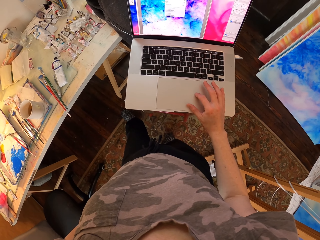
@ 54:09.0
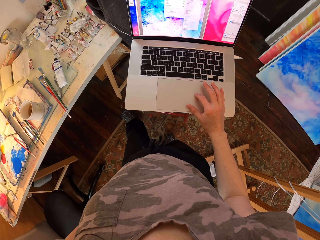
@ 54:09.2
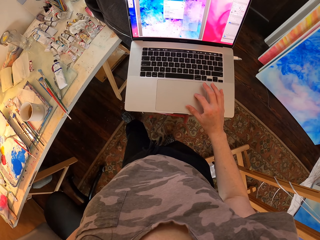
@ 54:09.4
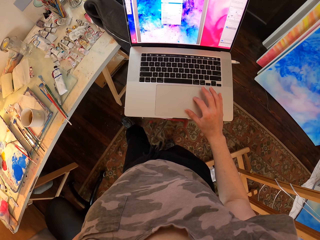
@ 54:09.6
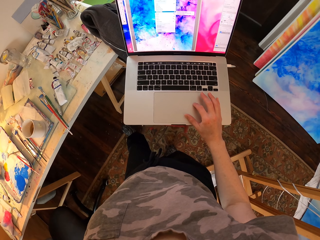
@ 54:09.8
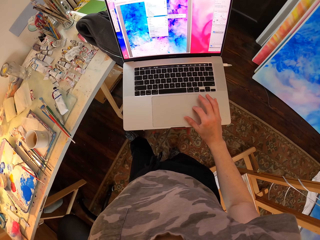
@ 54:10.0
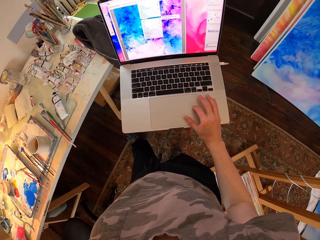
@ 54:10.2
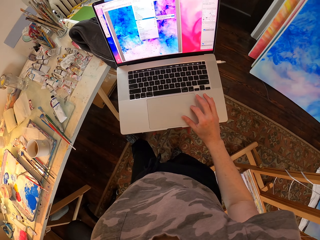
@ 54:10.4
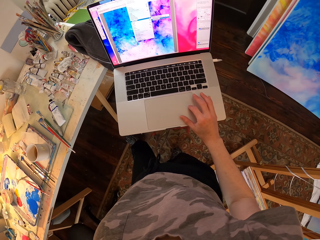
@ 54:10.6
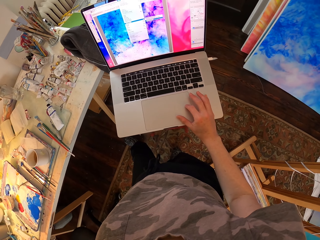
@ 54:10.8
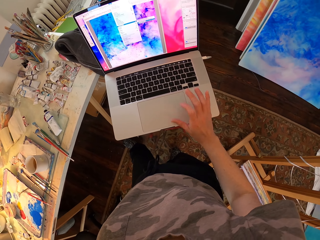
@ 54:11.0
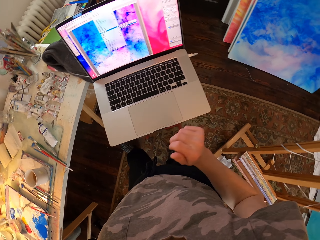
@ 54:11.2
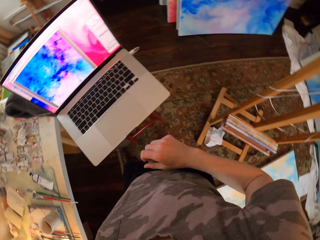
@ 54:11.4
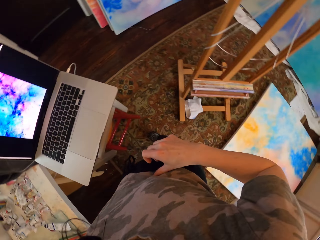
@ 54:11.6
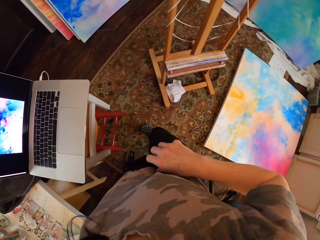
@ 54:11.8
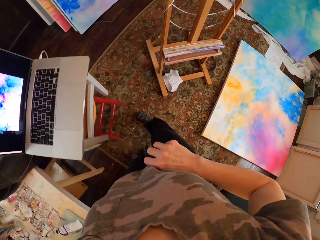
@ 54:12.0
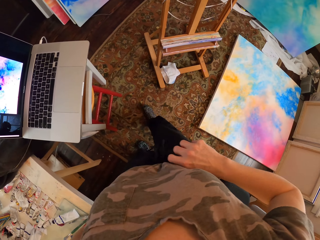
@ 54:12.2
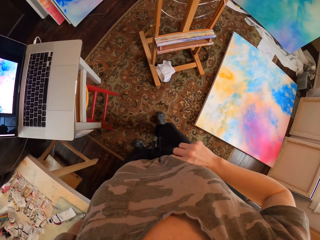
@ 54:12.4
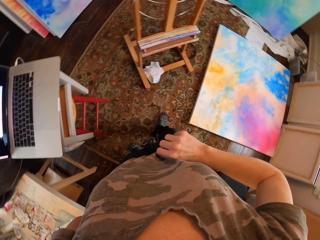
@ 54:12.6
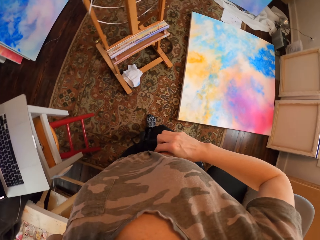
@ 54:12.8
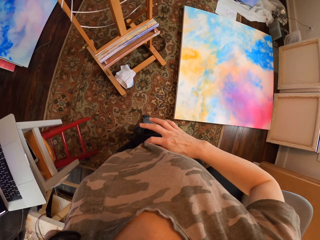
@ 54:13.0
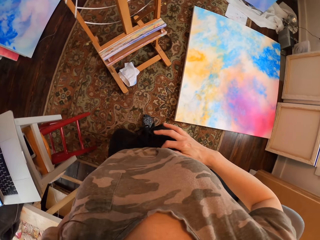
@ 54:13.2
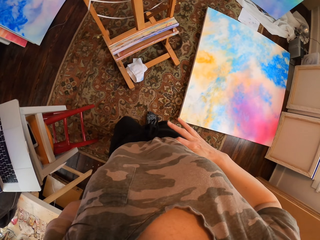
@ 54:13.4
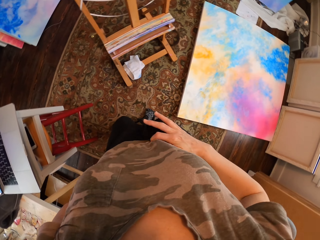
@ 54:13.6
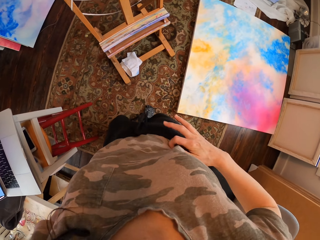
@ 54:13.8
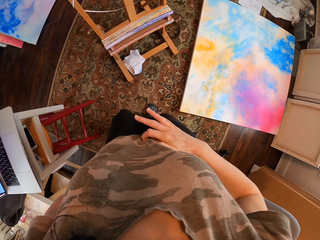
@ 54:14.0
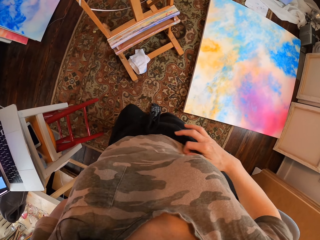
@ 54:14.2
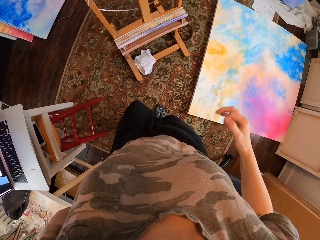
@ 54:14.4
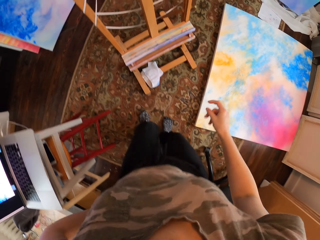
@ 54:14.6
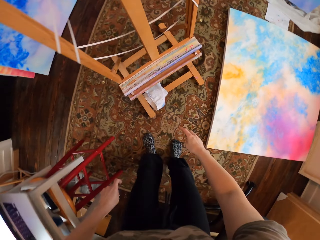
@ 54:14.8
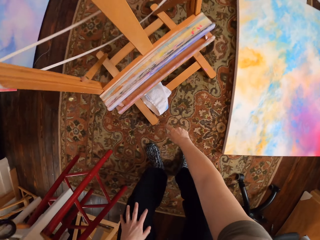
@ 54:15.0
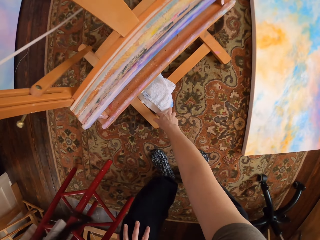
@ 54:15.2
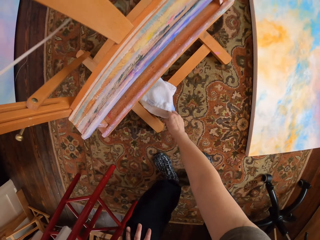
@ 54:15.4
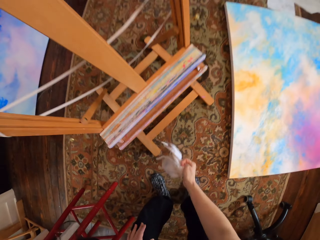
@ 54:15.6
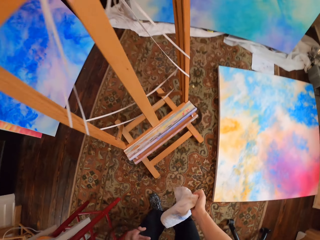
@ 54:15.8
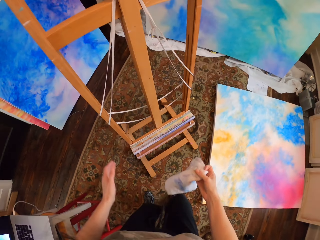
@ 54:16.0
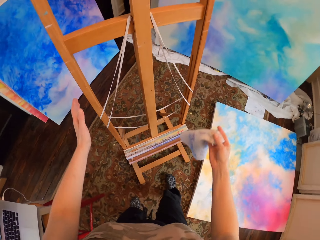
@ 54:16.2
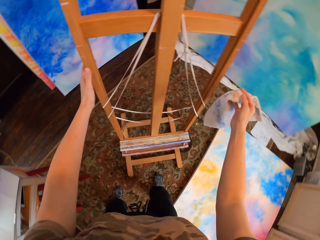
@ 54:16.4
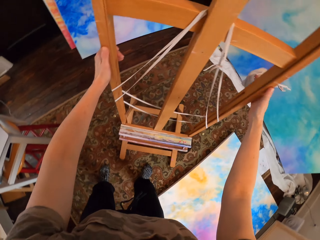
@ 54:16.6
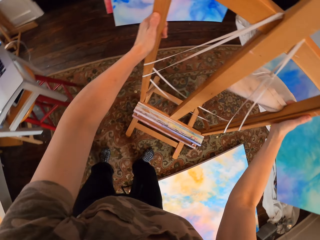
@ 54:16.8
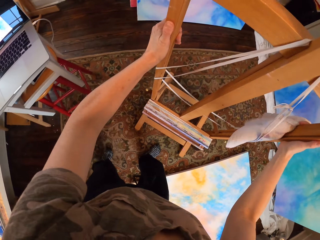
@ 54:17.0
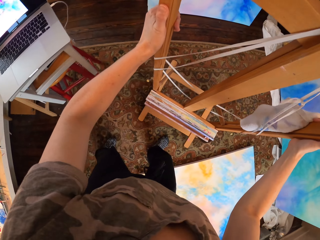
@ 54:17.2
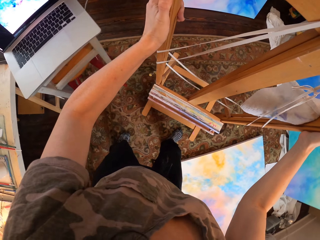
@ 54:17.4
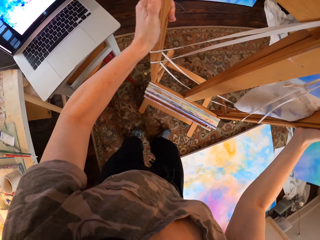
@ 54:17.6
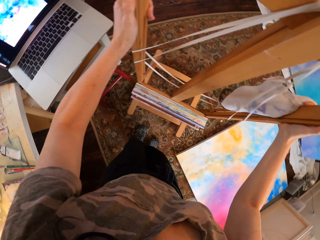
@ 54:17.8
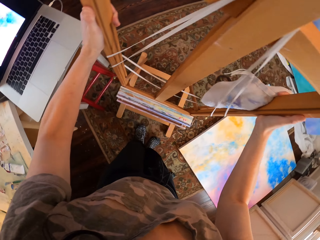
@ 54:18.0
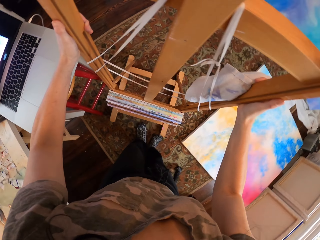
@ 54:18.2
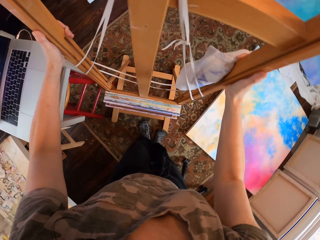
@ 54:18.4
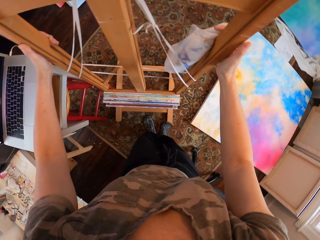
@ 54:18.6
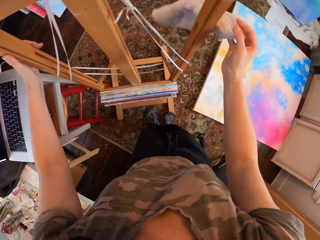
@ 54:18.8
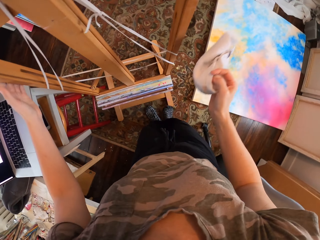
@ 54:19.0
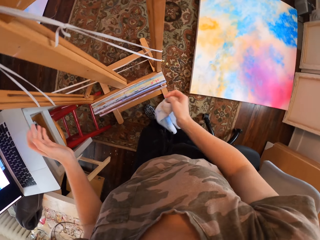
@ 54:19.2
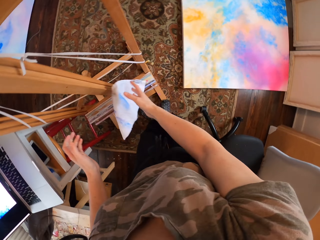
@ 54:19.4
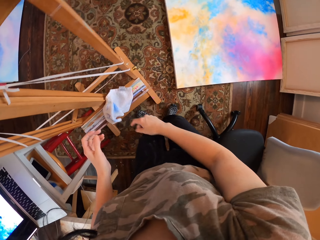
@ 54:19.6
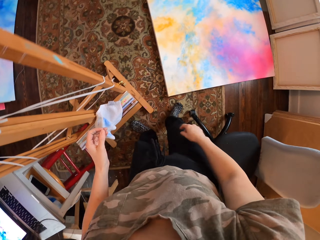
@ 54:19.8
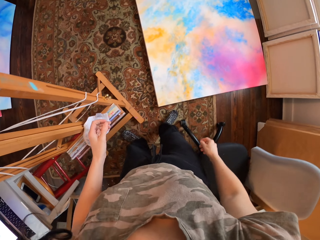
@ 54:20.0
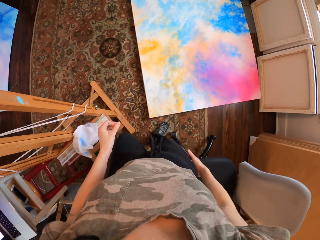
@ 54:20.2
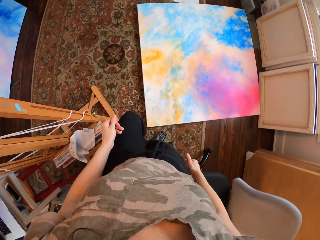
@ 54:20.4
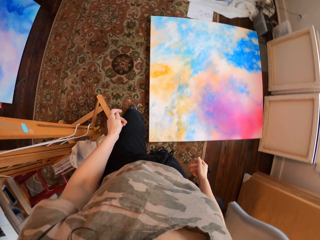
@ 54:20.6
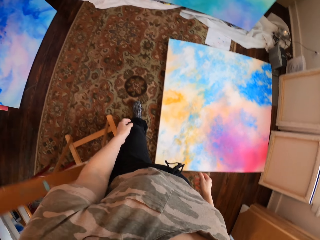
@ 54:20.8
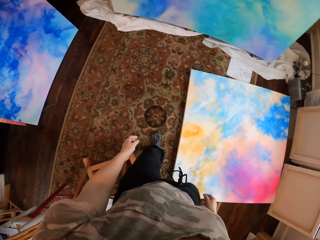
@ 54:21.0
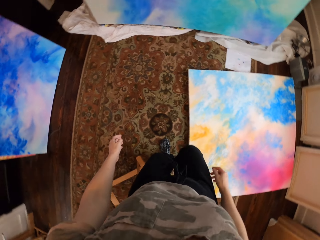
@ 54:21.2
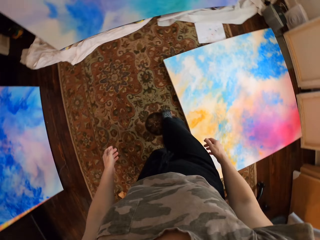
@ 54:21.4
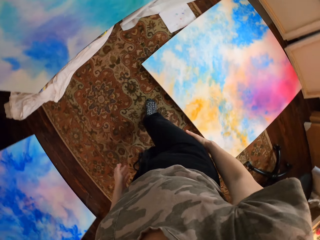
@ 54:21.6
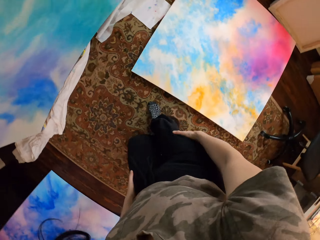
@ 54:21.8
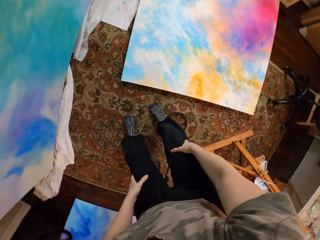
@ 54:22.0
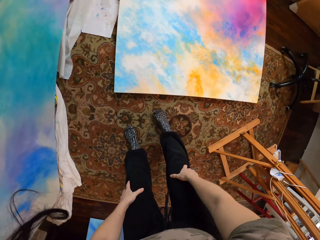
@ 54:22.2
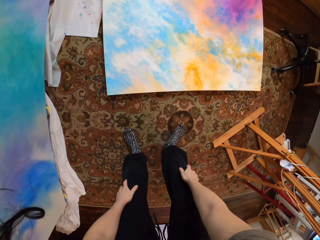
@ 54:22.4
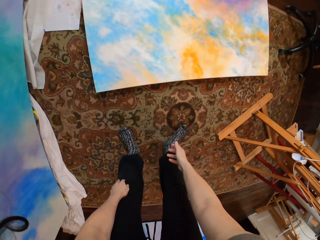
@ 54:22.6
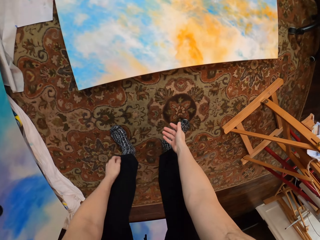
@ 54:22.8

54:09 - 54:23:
The camera wearer operates the laptop. She looks around. She rubs her body with her hand. She picks up the towel or rag on the floor. She moves the stand. She throws the rag. She puts down the towel. She walks.

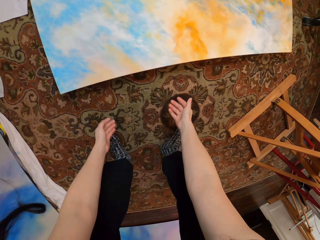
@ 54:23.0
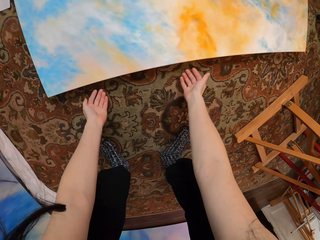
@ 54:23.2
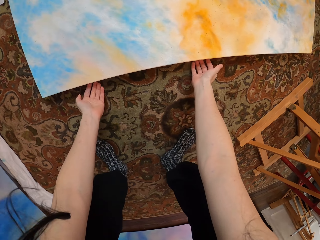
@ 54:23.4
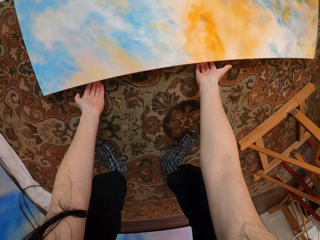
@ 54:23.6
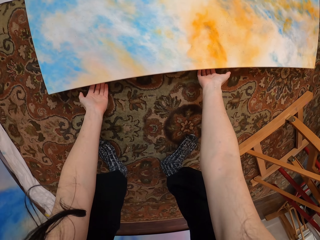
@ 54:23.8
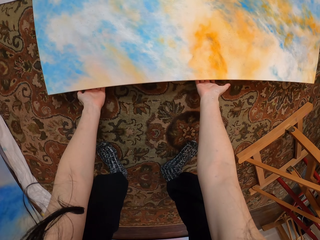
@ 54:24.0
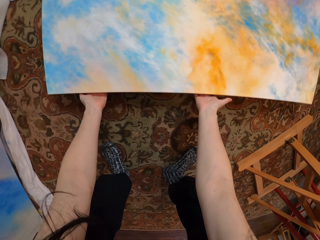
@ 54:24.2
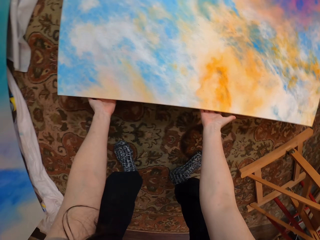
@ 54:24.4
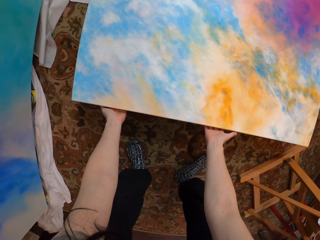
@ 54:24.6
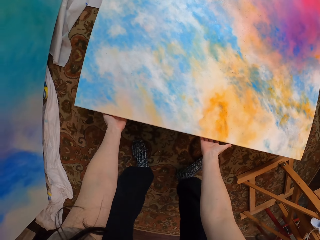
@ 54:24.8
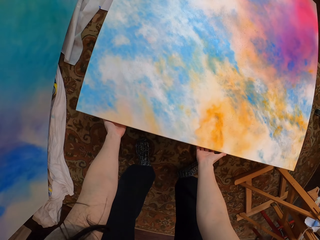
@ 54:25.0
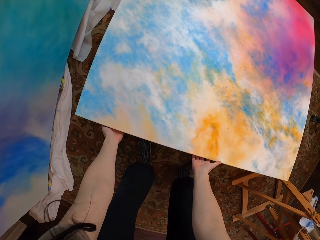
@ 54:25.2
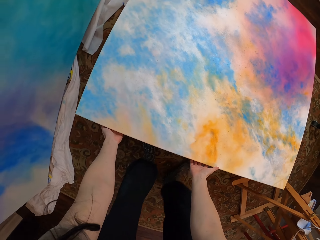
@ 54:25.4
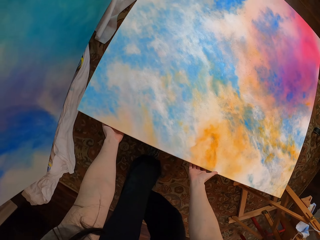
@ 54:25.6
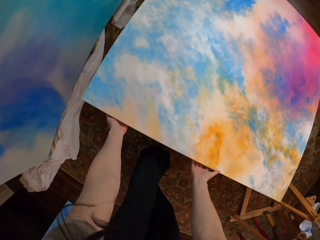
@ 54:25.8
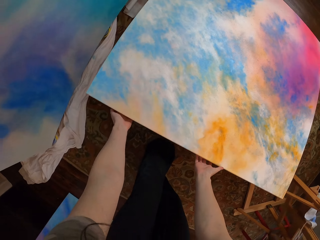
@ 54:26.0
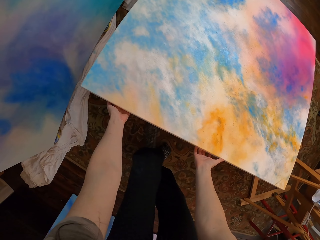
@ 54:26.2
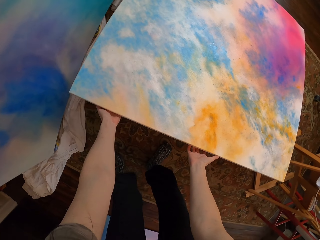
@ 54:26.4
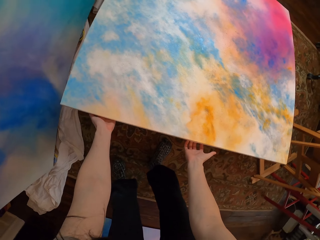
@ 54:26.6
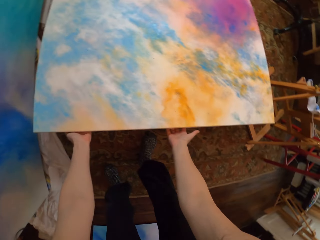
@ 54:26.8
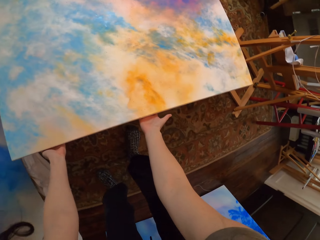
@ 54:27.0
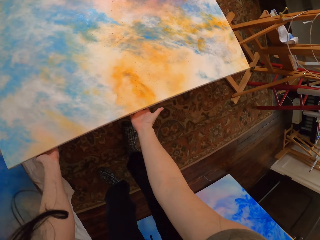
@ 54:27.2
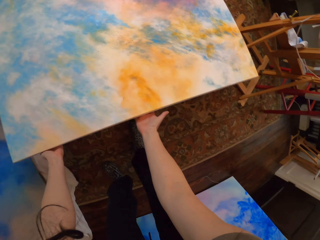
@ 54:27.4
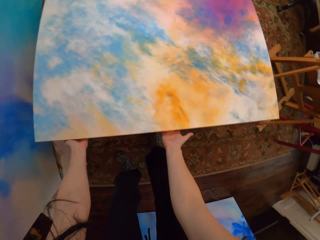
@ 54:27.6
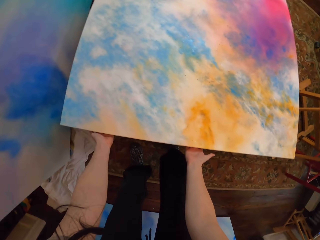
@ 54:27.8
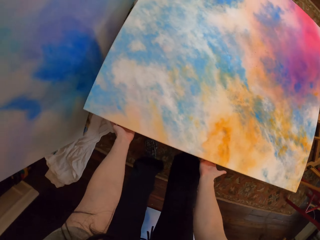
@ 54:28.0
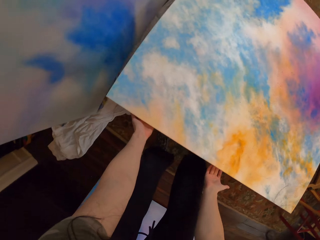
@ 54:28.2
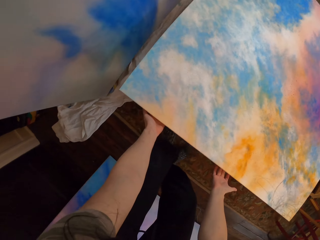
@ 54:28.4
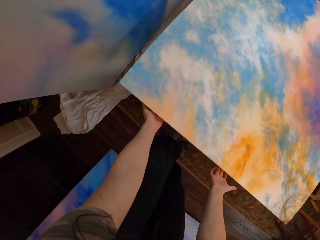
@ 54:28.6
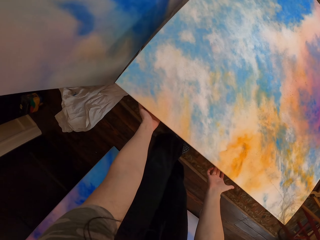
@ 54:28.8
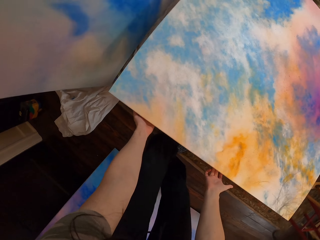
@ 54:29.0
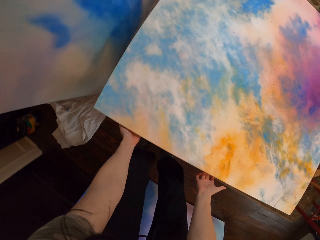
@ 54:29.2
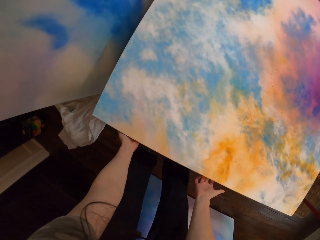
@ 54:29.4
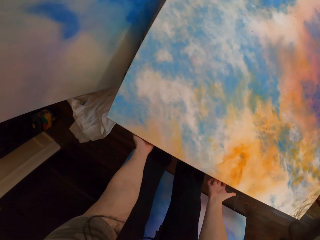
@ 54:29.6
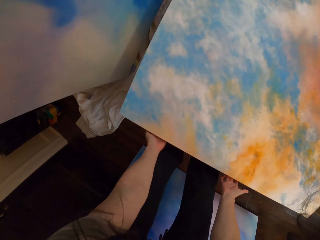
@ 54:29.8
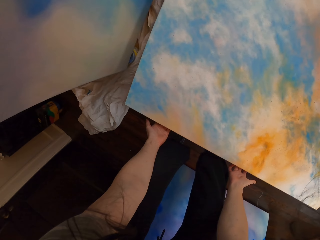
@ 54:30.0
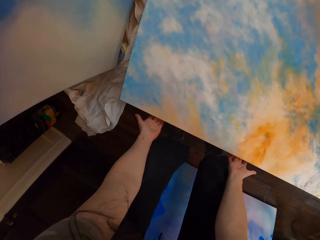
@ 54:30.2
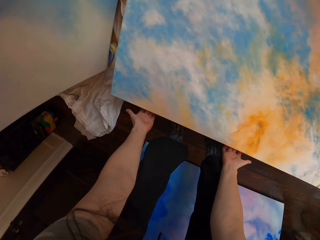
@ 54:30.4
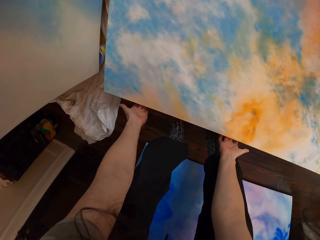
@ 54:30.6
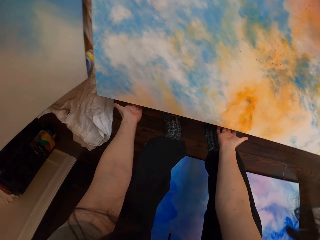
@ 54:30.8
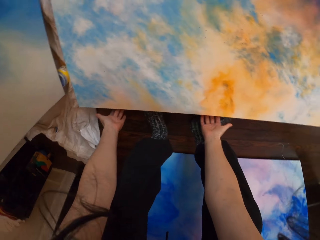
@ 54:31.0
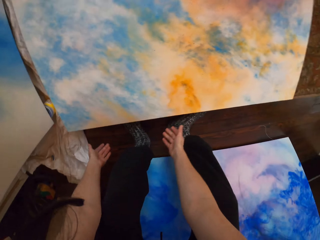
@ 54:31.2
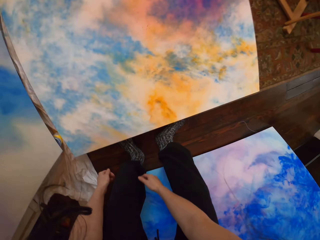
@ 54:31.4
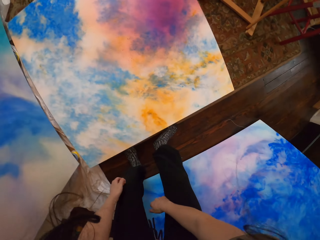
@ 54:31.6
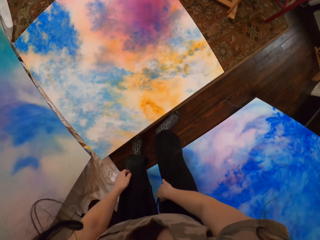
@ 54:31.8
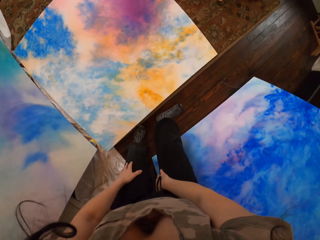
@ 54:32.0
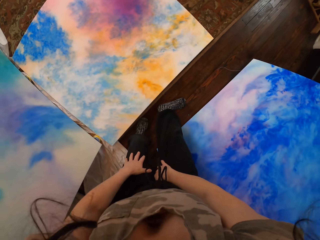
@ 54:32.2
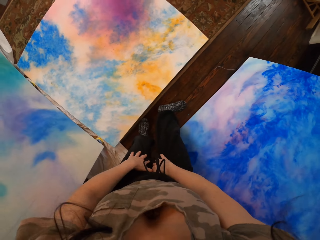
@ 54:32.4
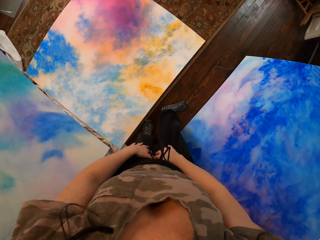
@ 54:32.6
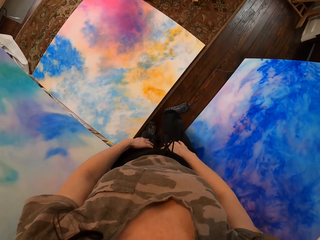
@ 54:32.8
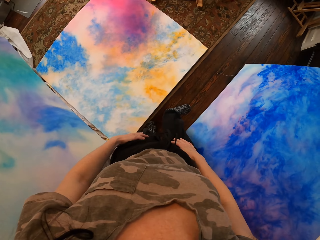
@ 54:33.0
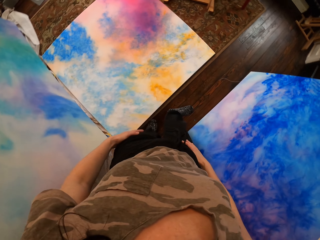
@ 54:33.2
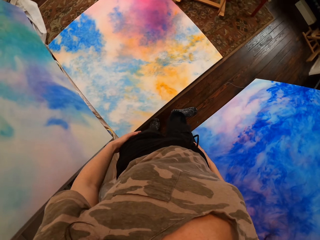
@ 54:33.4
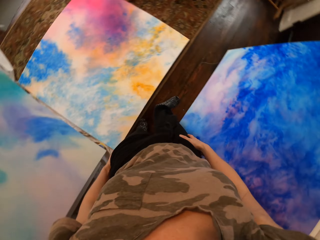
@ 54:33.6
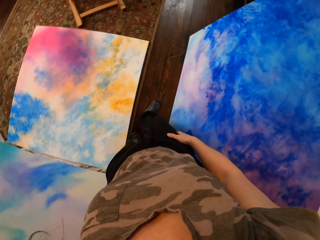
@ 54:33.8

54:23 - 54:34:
The camera wearer pulls the board. They take the paint board. They move the paint board. They move the paint board again. They look around.
